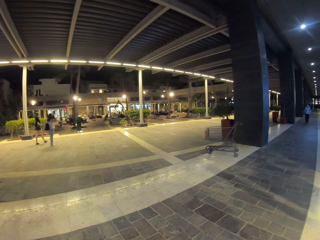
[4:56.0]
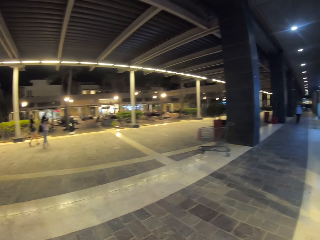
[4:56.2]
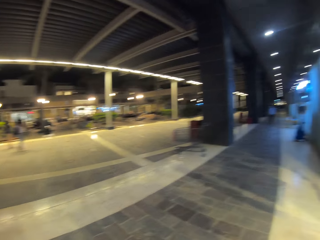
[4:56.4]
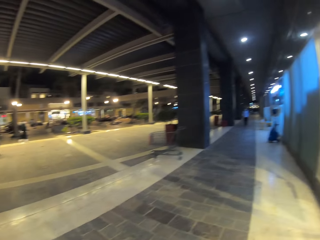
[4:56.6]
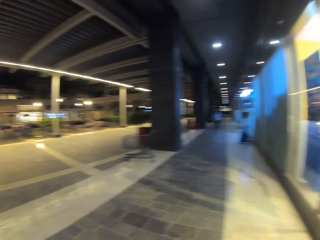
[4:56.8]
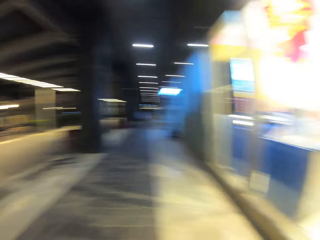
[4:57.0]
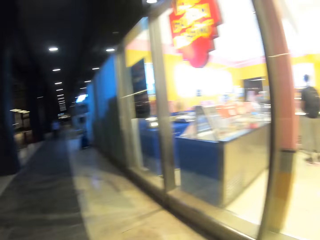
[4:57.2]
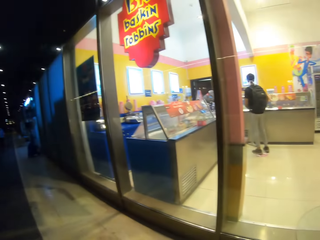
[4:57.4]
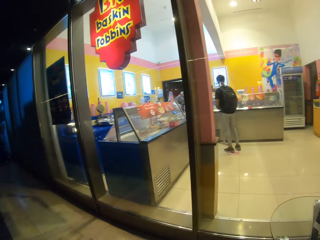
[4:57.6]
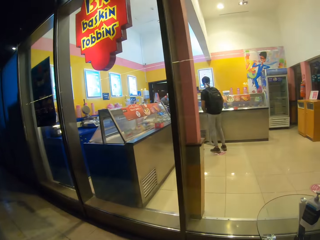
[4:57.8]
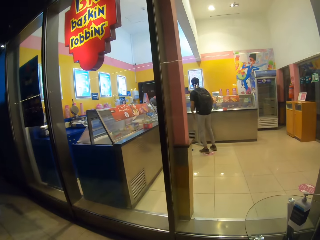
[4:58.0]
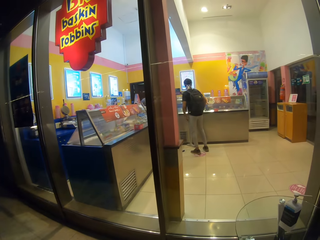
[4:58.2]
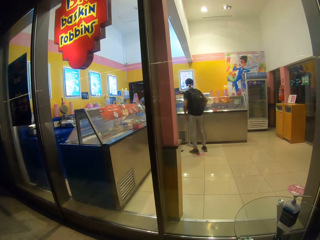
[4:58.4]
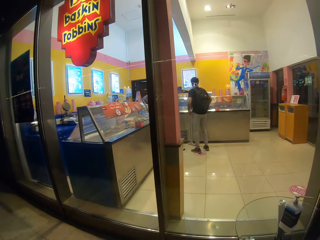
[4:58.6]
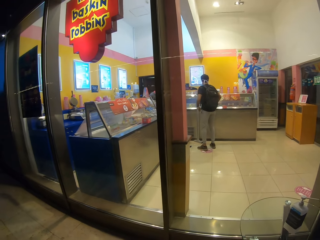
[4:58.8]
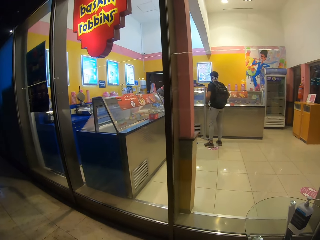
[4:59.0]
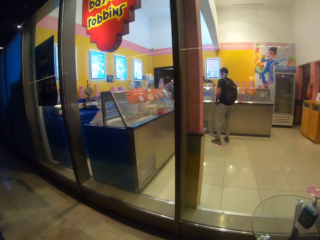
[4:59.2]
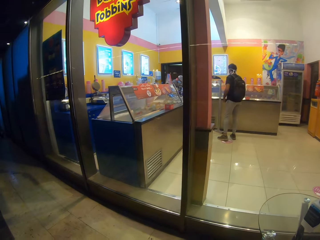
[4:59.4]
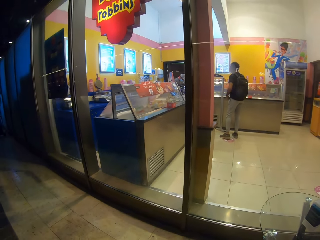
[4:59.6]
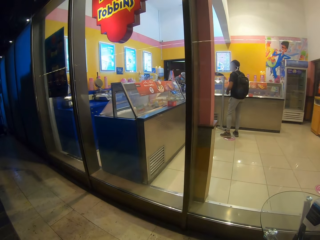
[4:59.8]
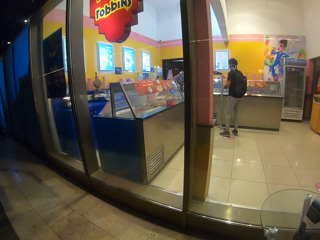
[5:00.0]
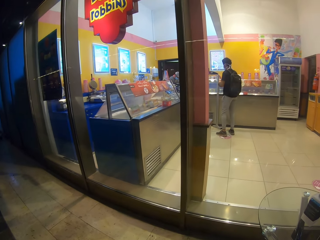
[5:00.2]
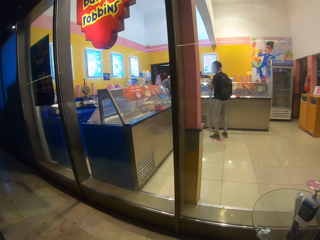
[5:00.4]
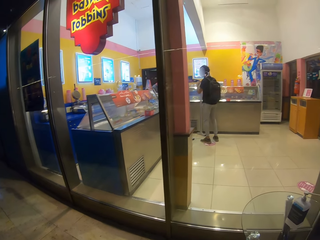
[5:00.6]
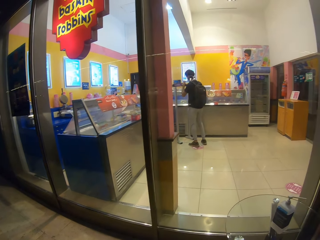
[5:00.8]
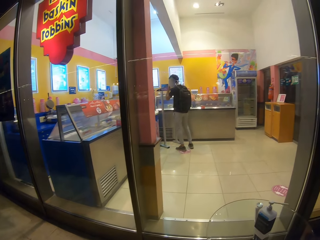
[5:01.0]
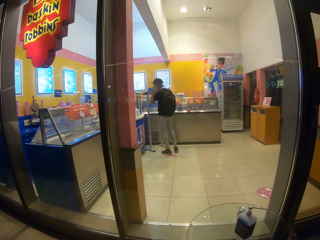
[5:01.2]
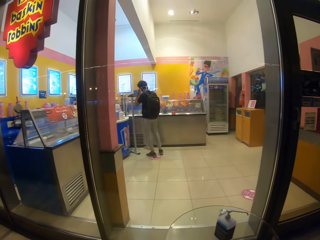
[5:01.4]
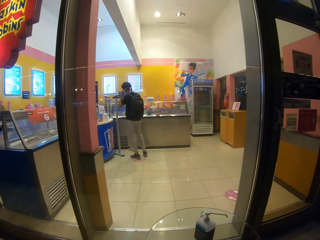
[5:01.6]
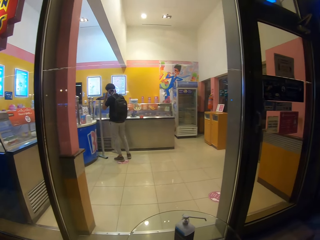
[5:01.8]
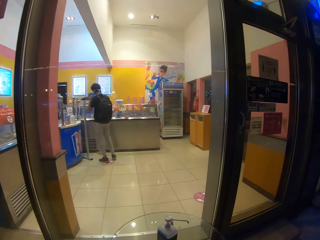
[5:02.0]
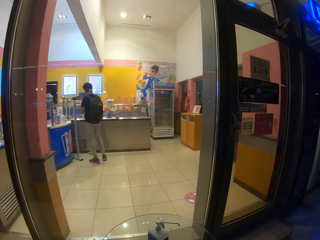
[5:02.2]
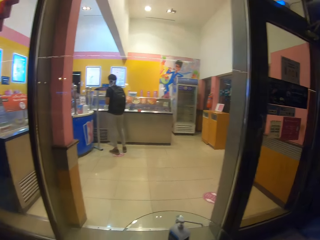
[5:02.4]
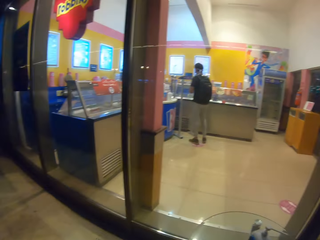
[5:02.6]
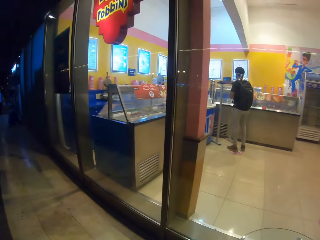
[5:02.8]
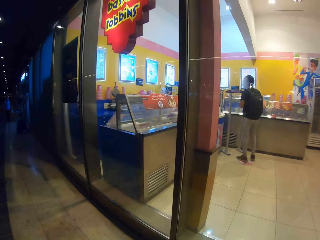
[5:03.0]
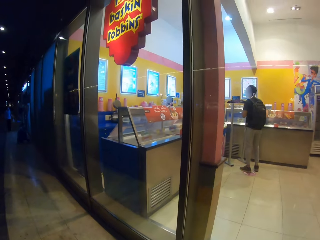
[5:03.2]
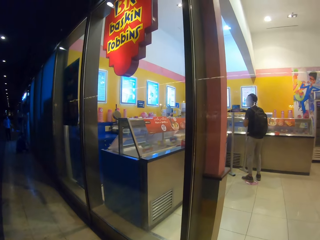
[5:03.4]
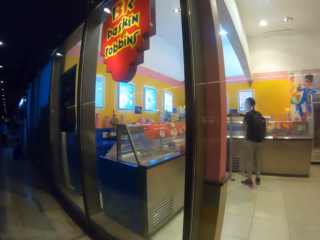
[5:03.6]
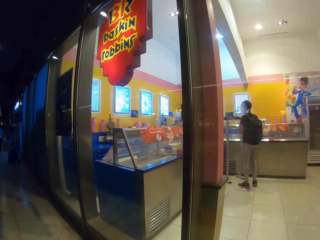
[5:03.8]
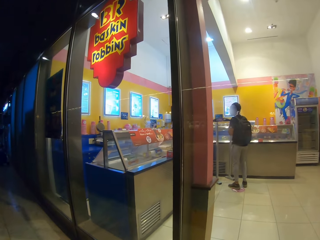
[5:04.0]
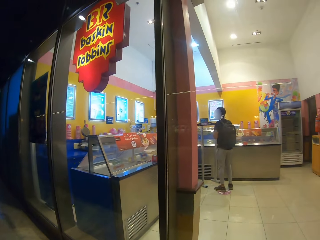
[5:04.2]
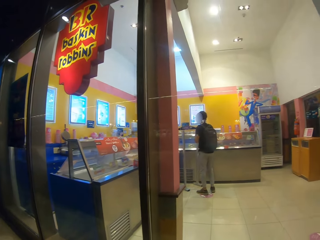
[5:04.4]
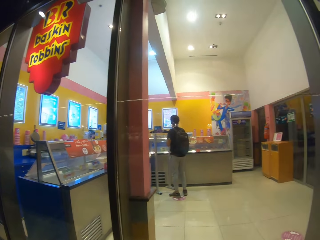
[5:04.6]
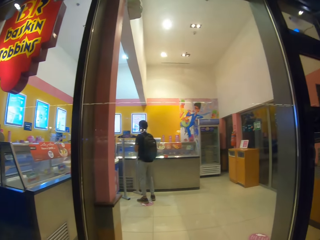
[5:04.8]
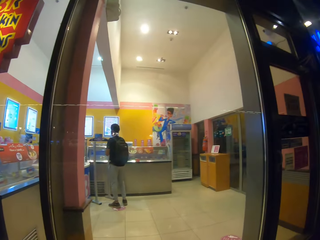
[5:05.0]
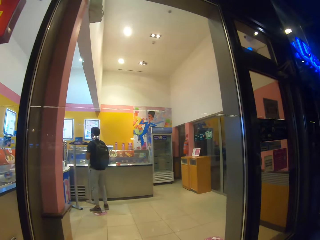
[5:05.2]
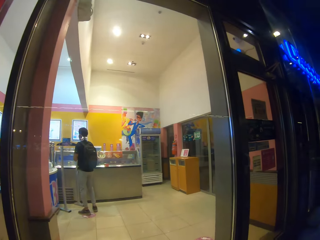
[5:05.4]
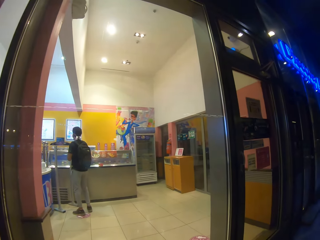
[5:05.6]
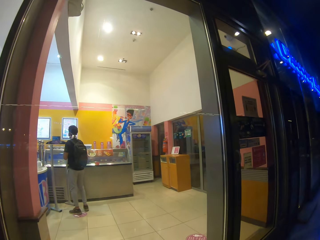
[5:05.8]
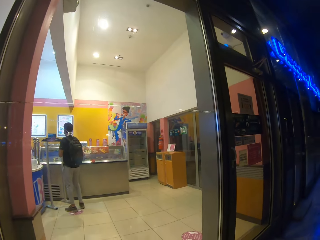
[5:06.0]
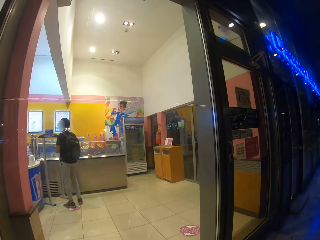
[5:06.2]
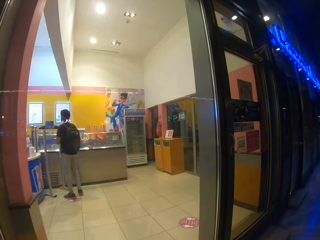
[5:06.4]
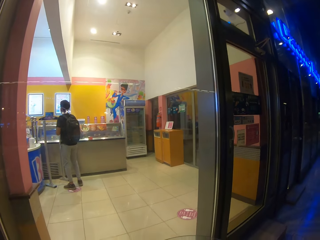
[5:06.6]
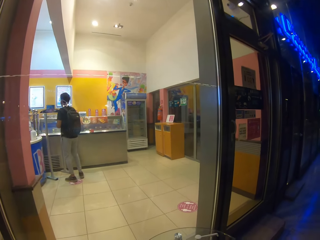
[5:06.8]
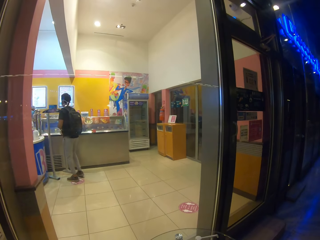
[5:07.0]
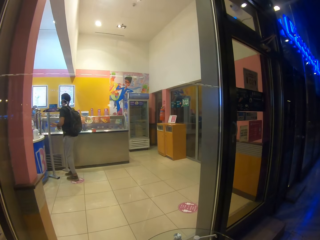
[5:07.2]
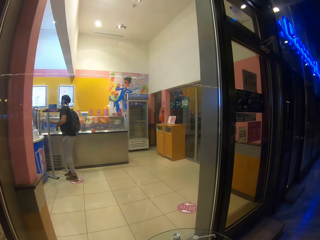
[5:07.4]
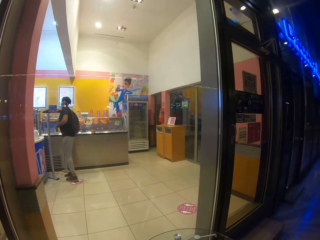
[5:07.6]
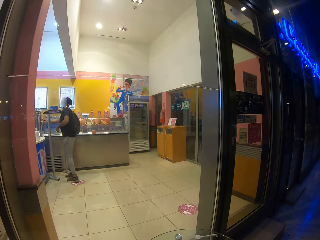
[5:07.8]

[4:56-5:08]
The camera wearer looks at the store.

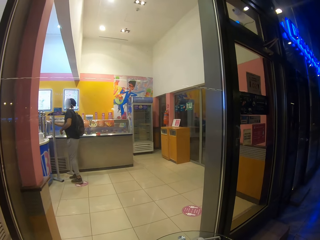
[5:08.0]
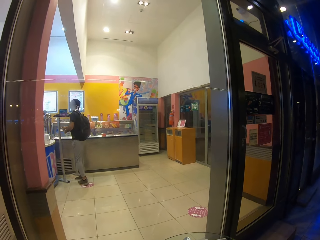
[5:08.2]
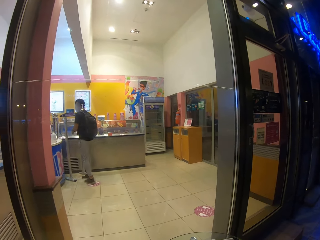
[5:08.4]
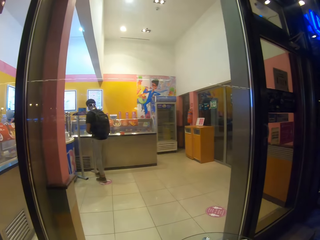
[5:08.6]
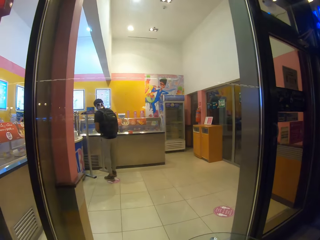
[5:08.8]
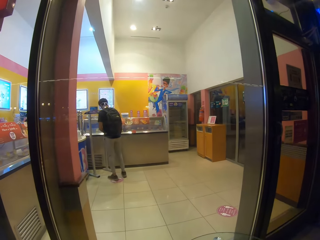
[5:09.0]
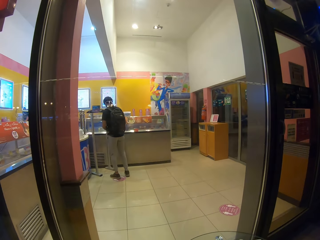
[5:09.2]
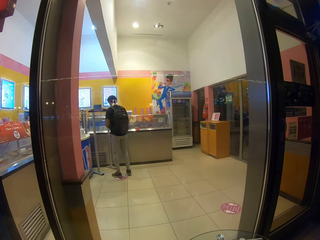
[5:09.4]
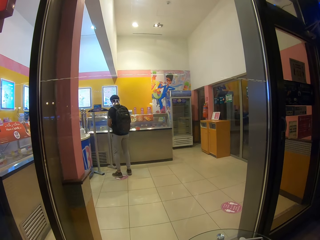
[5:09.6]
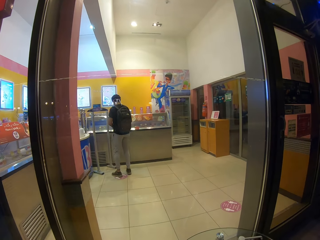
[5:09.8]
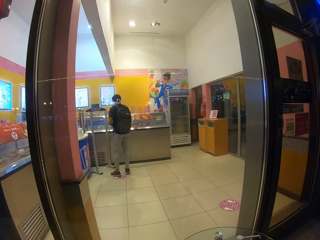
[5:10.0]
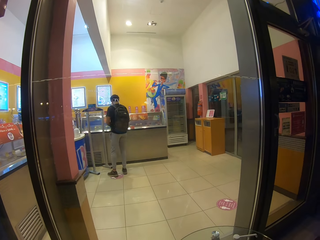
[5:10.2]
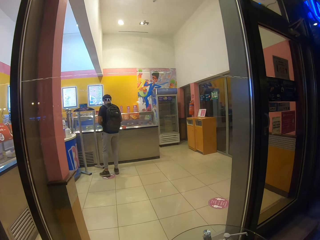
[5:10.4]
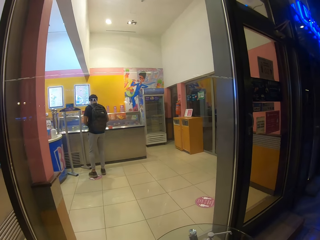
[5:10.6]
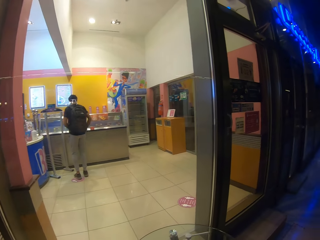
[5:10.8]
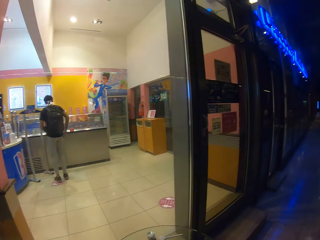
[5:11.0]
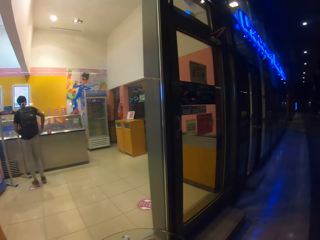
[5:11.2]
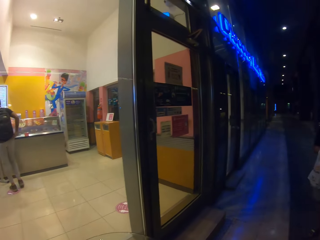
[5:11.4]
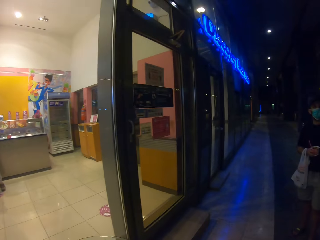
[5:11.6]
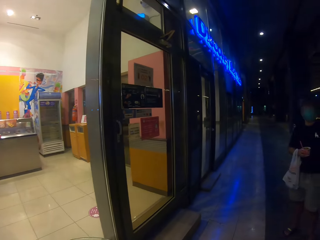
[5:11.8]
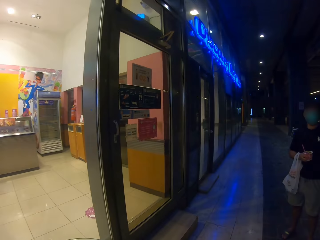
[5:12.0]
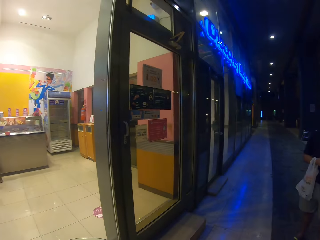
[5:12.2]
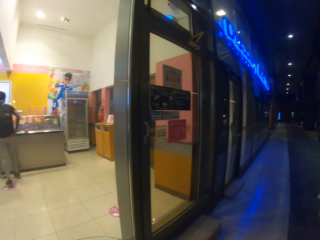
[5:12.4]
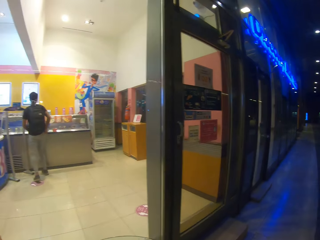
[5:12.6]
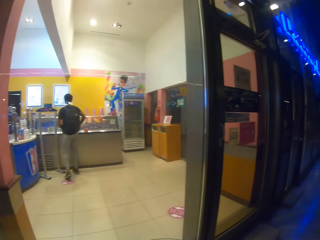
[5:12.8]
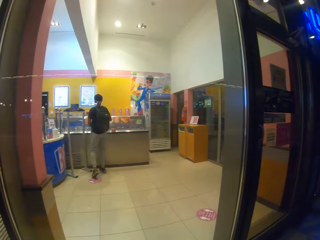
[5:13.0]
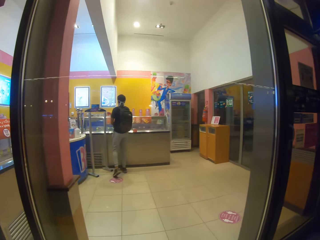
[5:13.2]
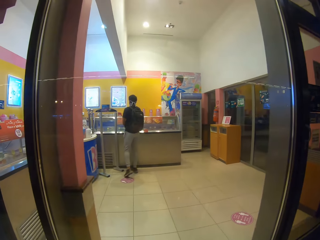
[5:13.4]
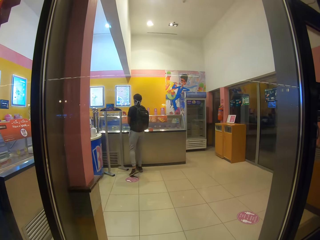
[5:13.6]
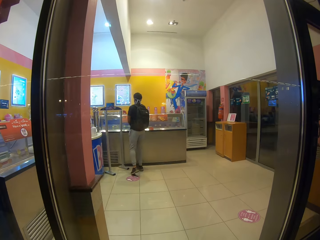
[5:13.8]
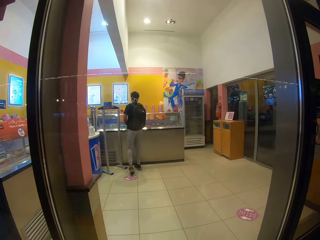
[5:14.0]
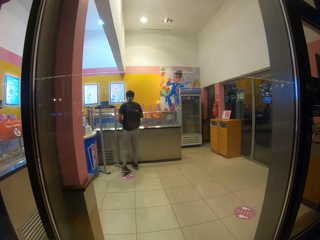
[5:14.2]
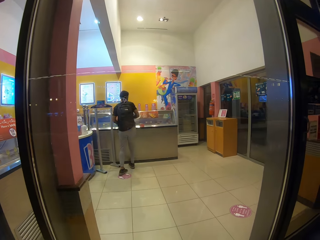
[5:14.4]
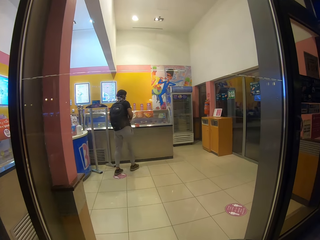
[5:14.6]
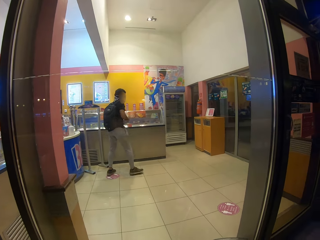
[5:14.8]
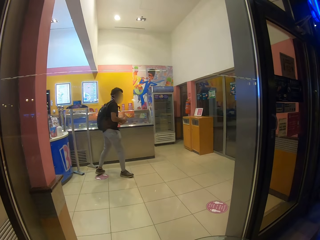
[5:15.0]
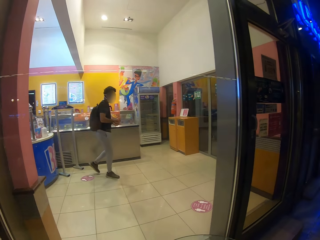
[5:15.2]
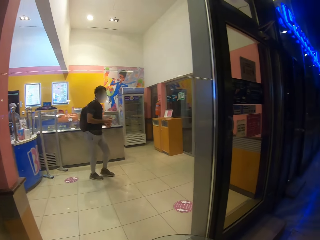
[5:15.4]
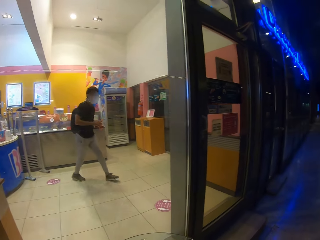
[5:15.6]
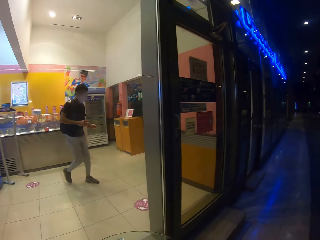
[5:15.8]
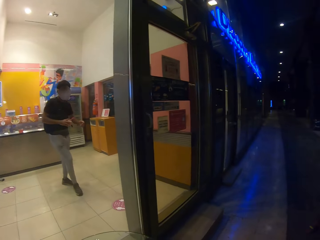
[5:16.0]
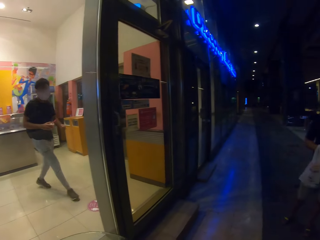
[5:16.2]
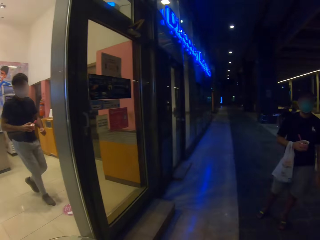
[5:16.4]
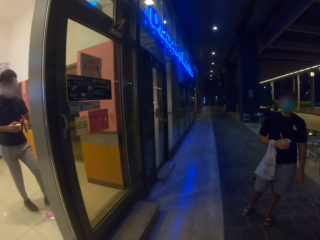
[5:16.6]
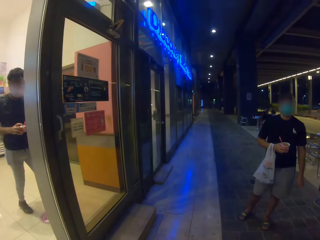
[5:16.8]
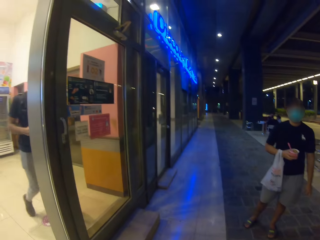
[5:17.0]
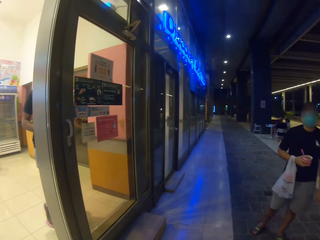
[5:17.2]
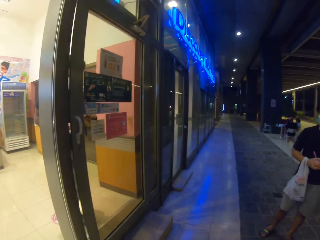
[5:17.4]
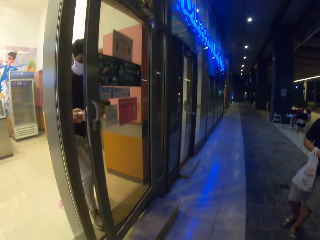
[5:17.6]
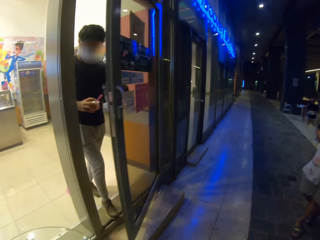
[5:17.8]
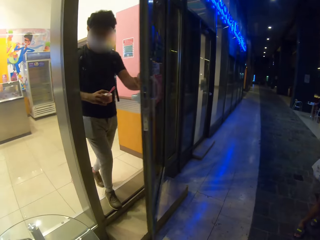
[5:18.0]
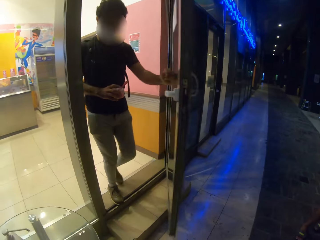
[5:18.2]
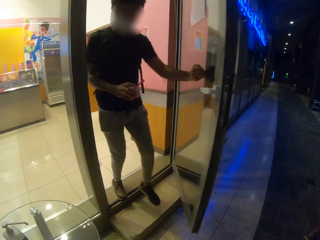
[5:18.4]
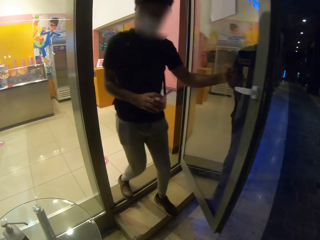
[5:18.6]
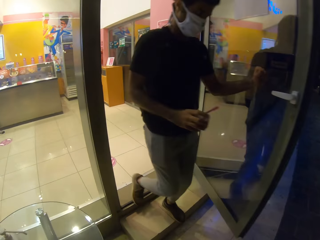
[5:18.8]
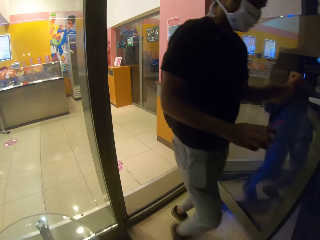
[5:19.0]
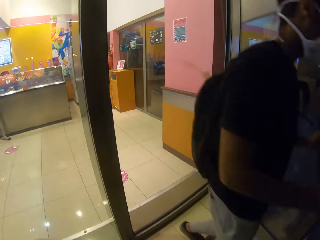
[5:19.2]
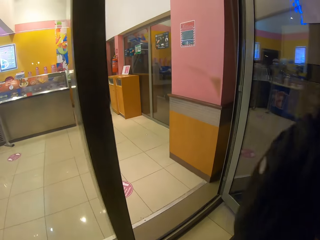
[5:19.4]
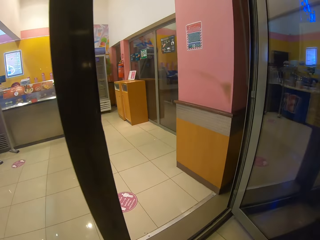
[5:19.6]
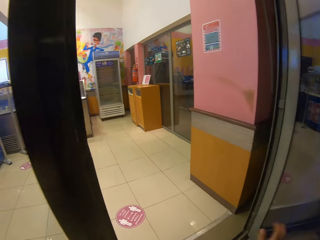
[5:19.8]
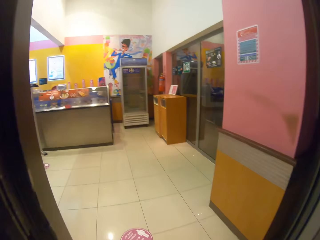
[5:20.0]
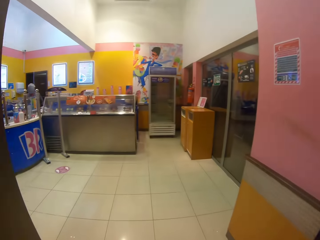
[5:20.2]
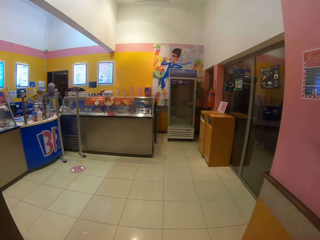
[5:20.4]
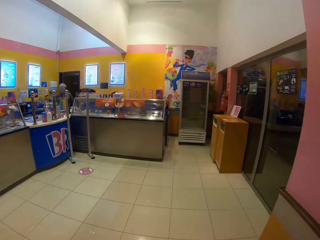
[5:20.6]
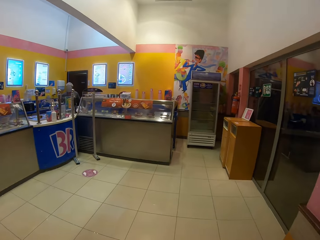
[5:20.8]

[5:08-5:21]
A man walks and opens the door. The camera wearer looks at the man. The man holds ice cream. The camera wearer enters the ice cream shop.
